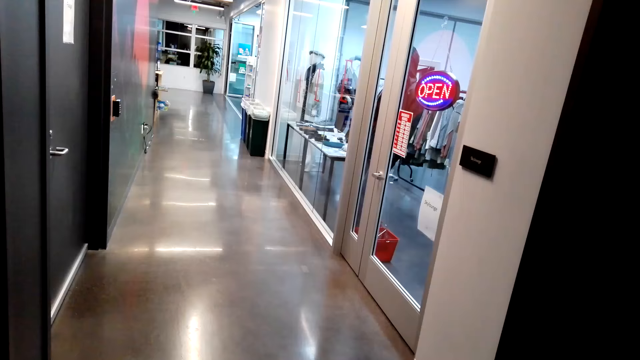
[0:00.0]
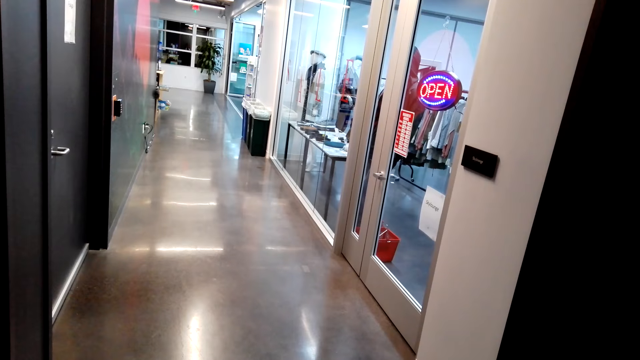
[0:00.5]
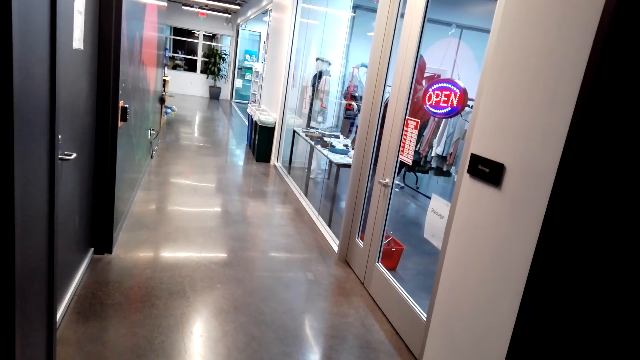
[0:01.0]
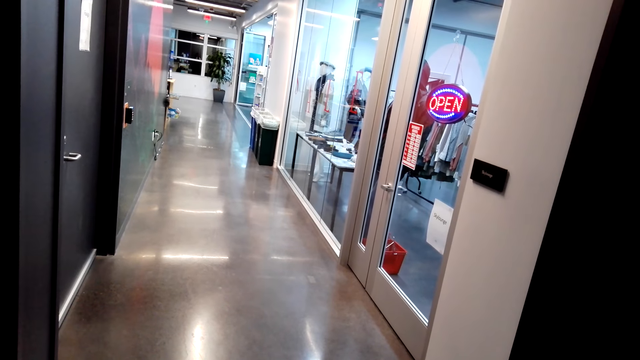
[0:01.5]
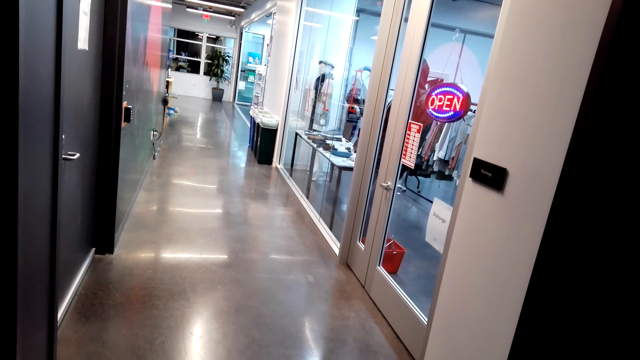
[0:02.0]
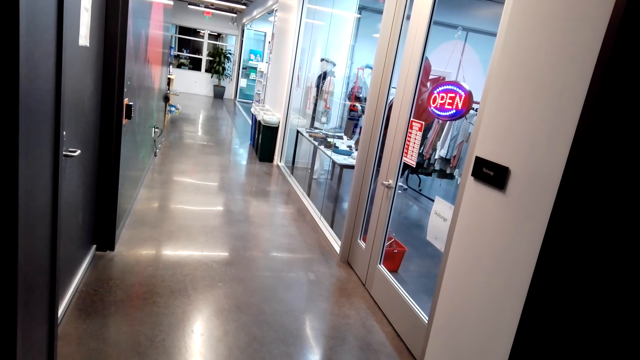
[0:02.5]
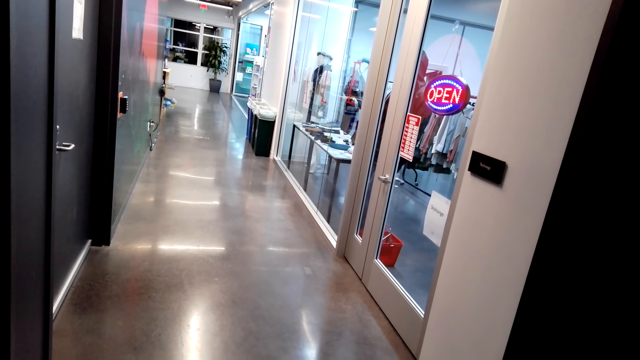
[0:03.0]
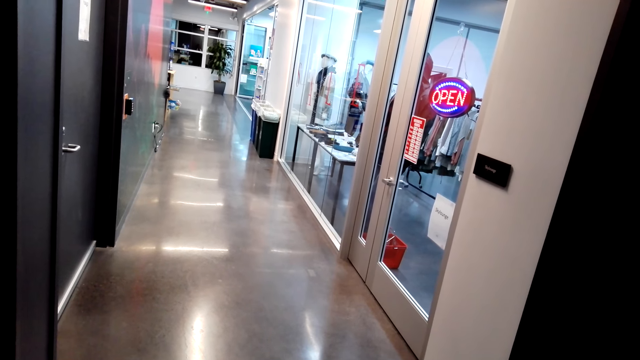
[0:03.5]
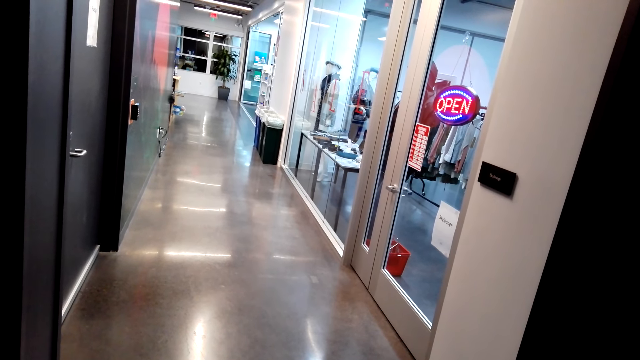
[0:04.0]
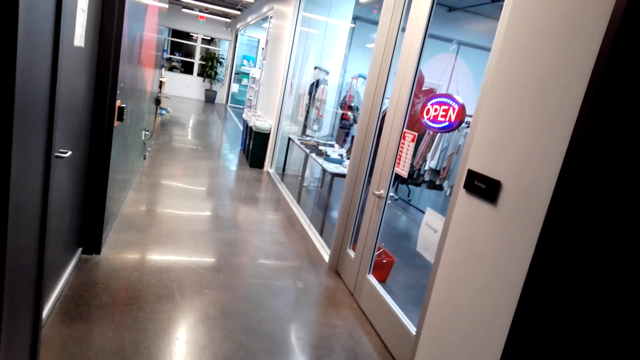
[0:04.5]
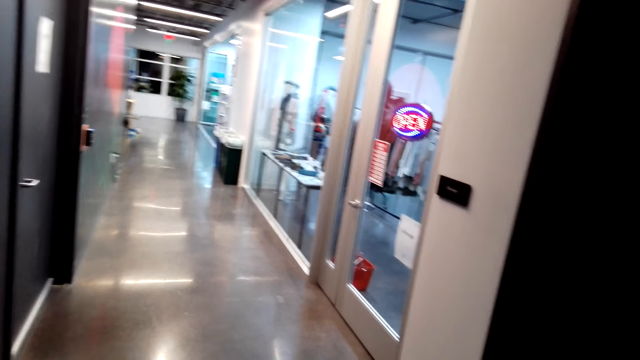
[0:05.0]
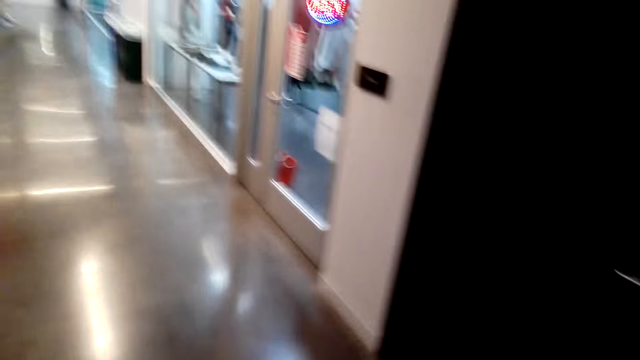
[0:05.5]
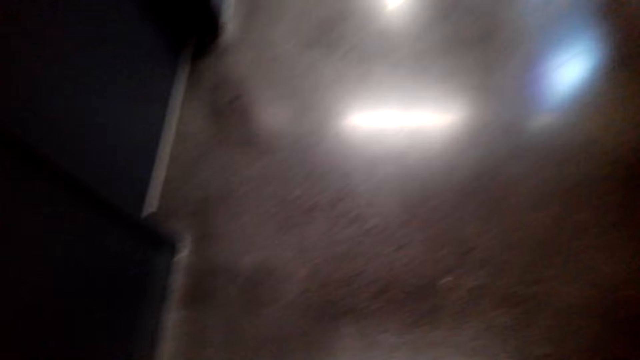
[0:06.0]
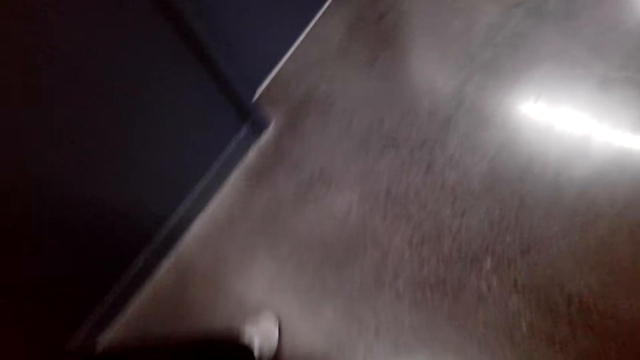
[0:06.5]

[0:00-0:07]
The camera wearer walks around the room.

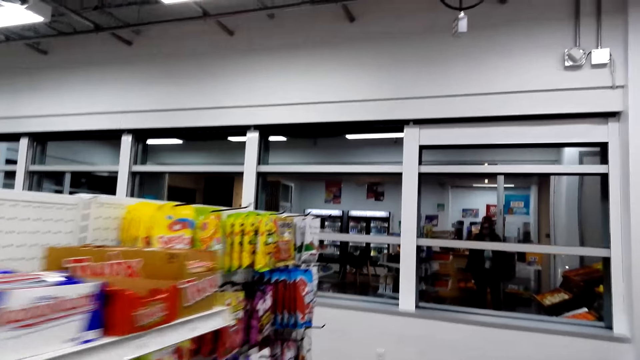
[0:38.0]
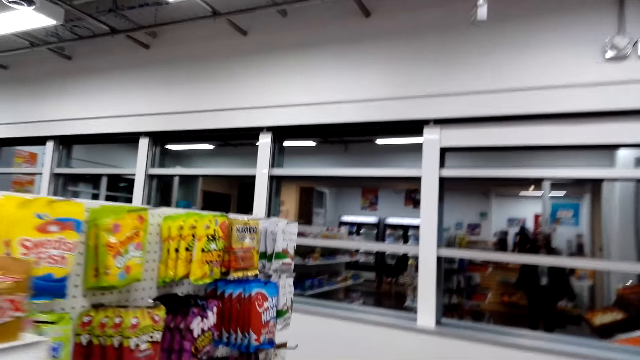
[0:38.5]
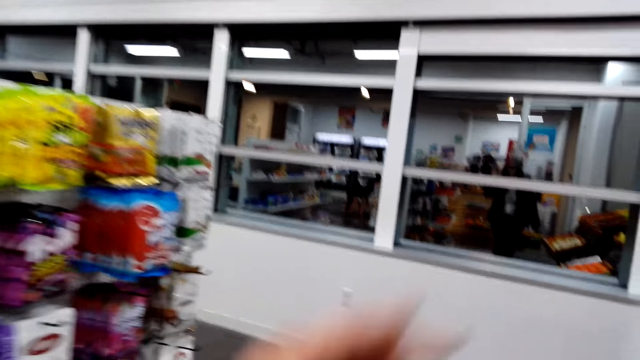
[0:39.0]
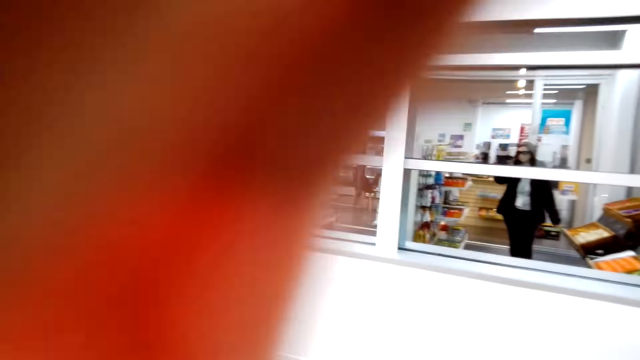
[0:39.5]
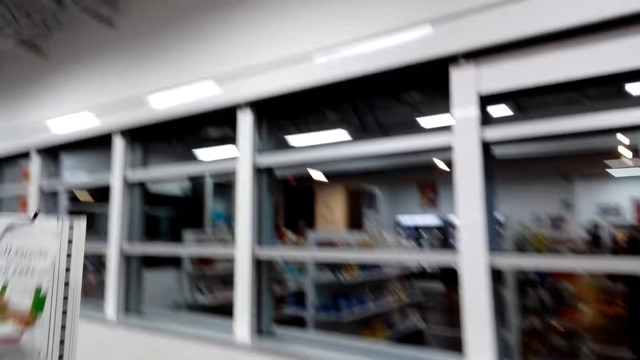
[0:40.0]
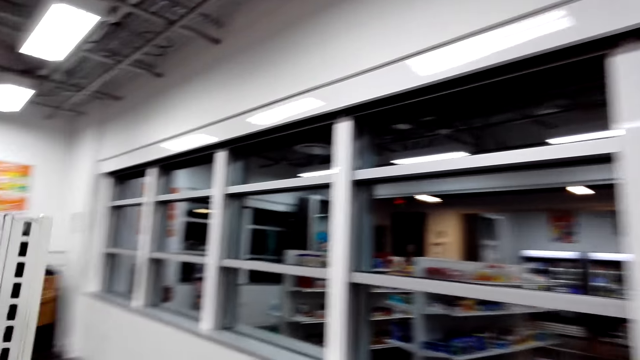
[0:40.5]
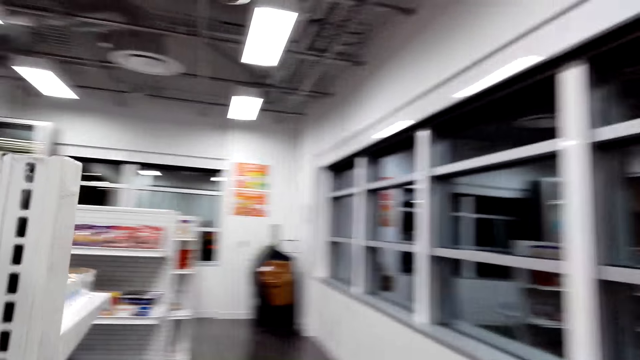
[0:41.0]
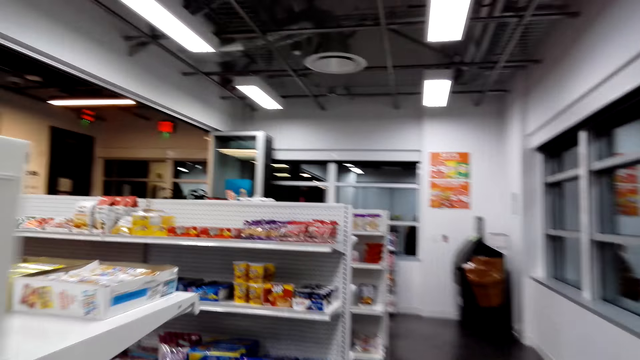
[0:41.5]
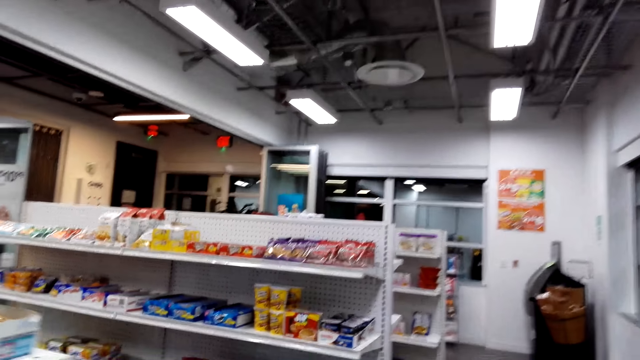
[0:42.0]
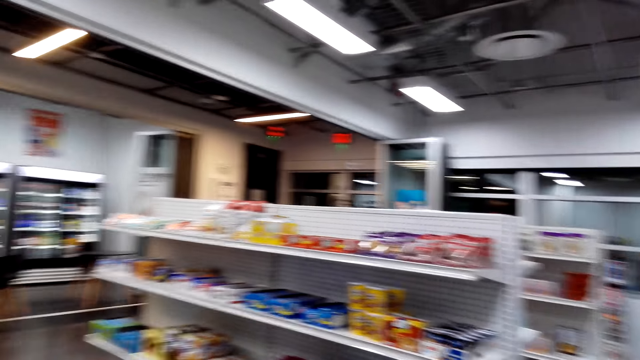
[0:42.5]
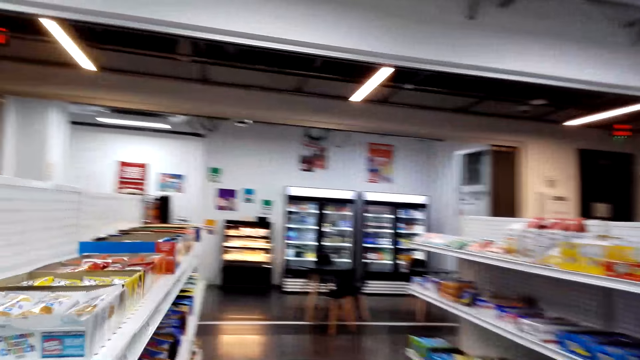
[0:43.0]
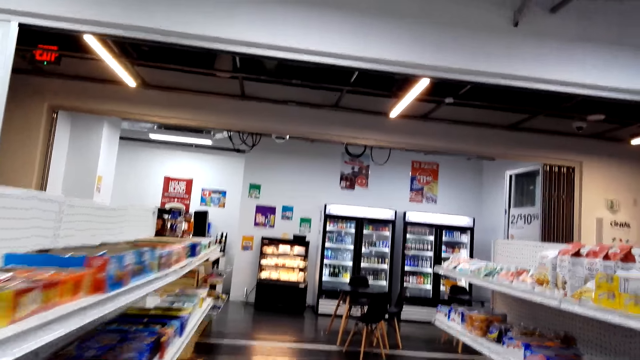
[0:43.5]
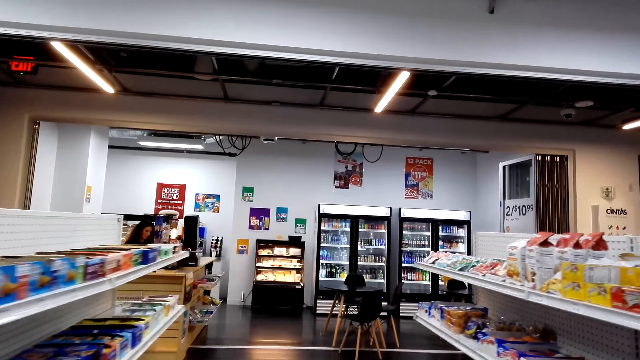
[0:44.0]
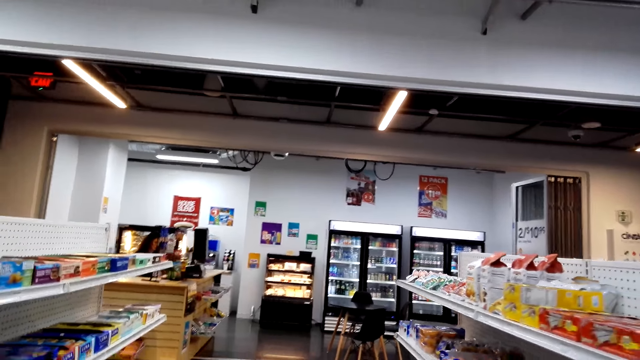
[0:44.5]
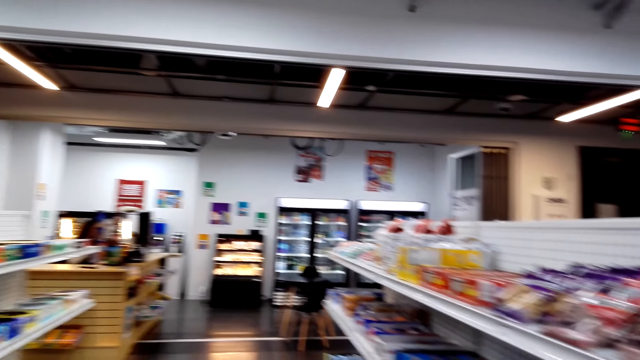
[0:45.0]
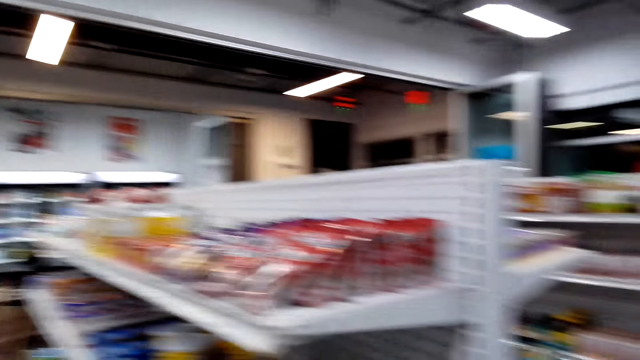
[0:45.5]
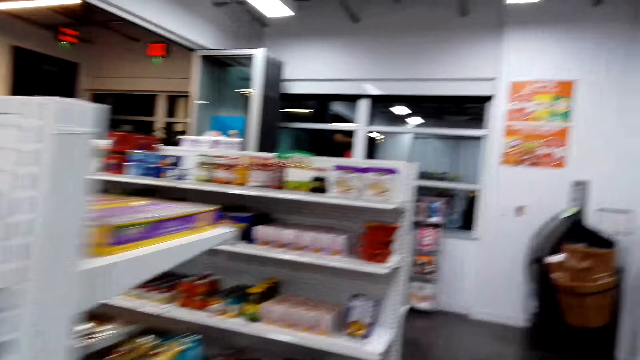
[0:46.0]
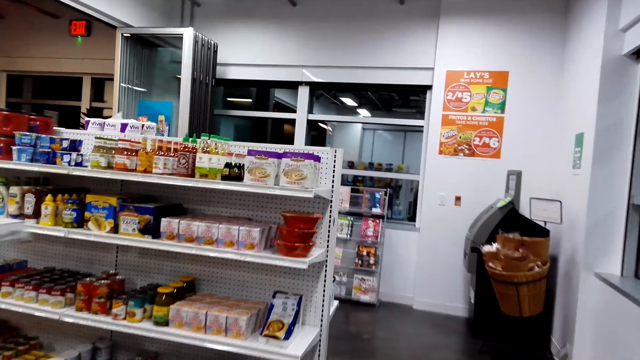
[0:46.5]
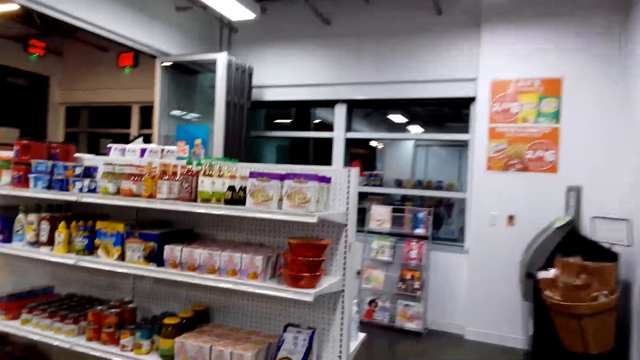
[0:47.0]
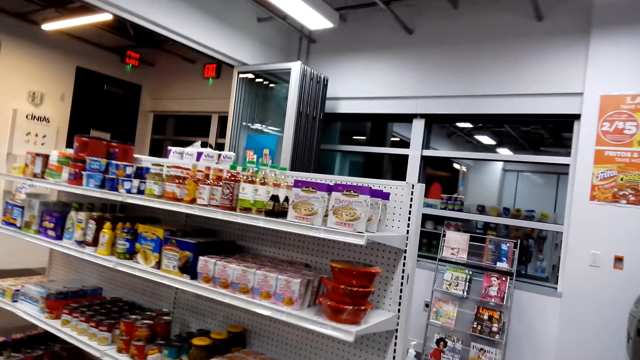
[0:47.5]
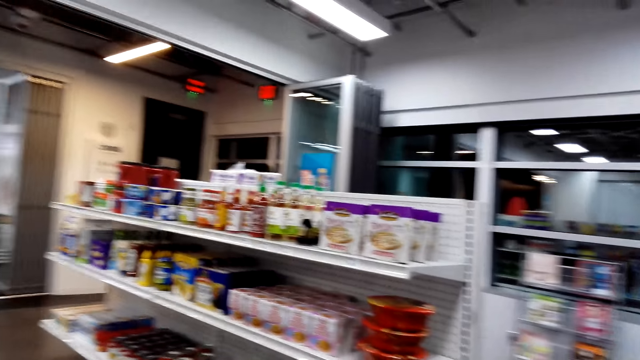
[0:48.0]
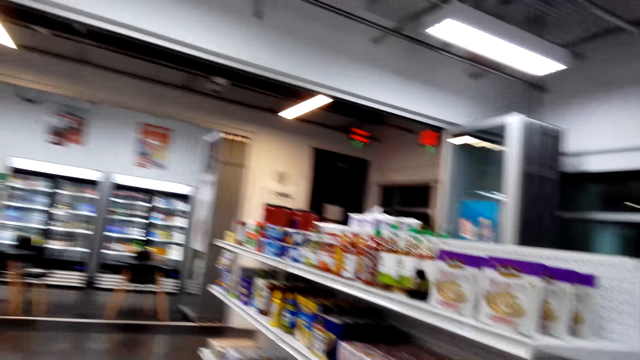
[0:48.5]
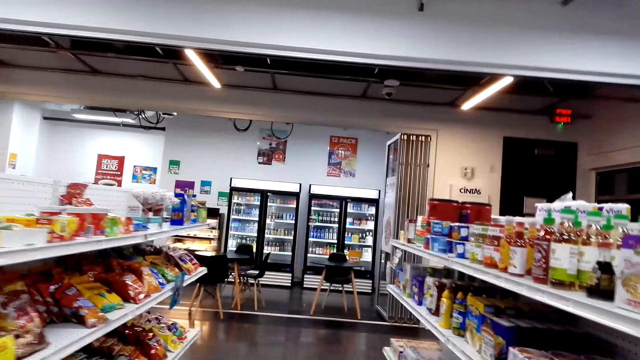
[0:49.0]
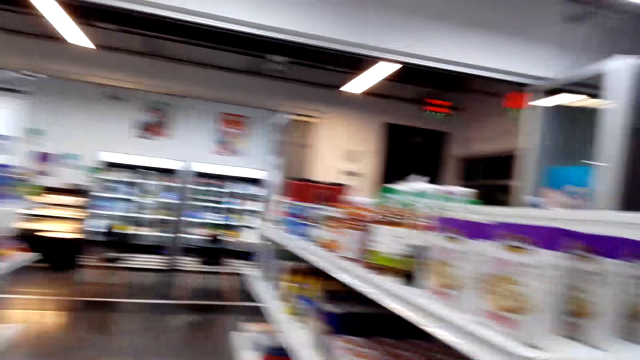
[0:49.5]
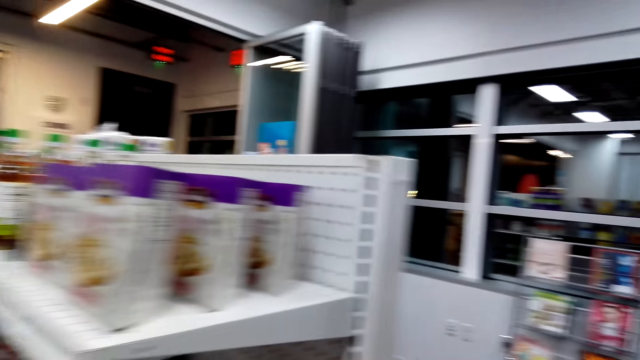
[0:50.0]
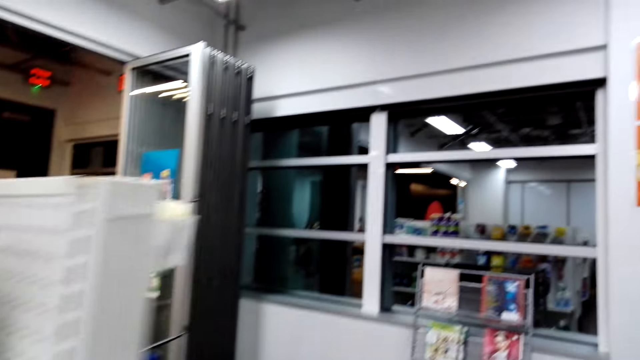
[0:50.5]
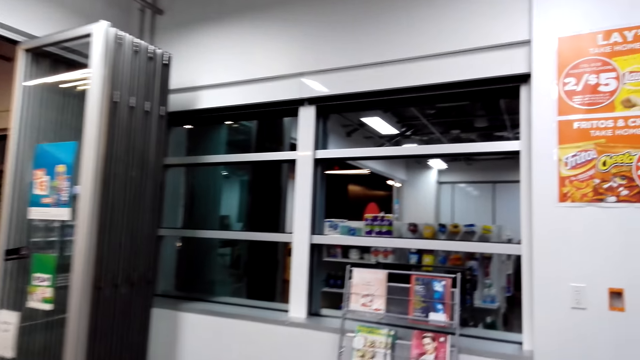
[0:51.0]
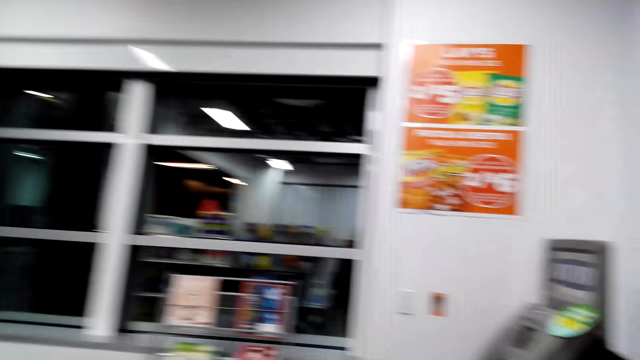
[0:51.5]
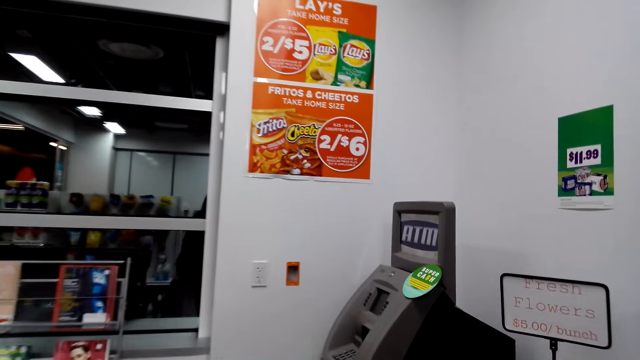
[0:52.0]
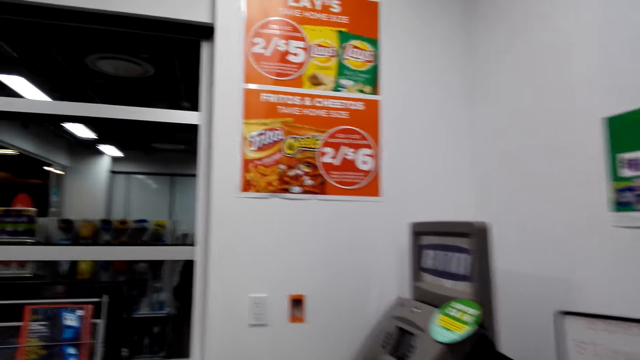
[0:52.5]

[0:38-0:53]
The camera wearer moves the left hand. They lift up the hand and walk around the shop.
